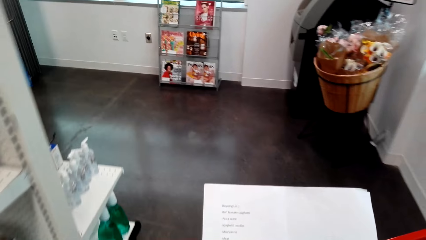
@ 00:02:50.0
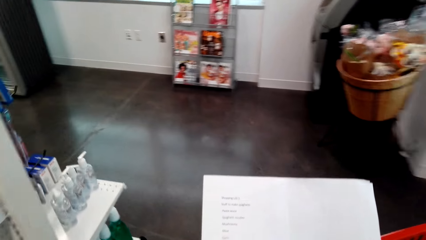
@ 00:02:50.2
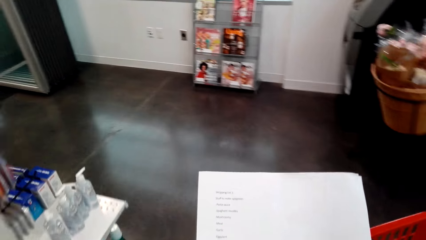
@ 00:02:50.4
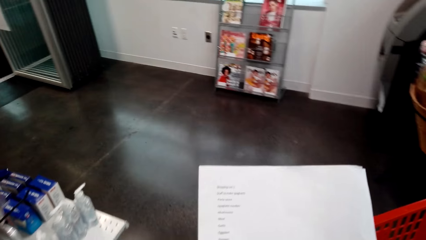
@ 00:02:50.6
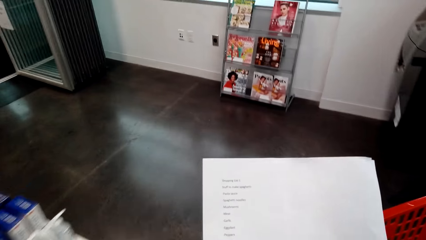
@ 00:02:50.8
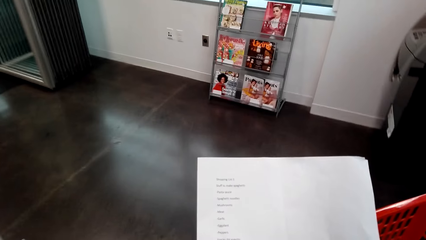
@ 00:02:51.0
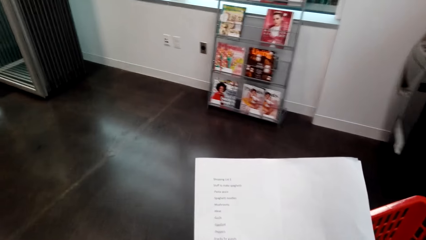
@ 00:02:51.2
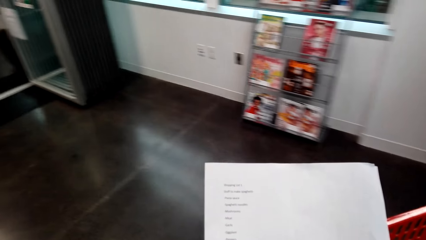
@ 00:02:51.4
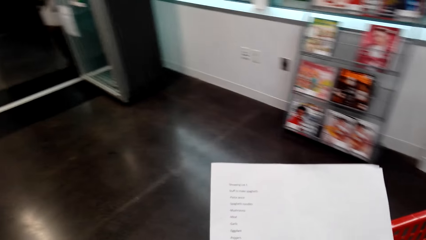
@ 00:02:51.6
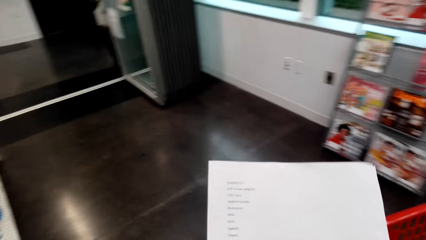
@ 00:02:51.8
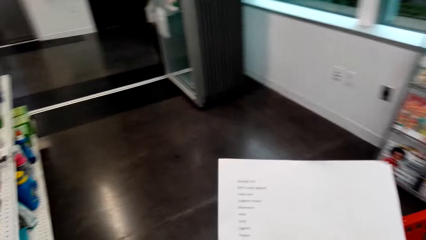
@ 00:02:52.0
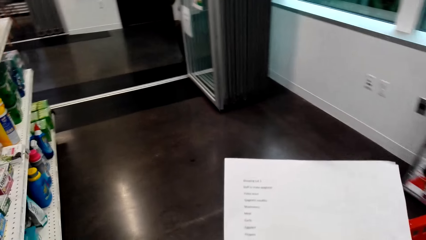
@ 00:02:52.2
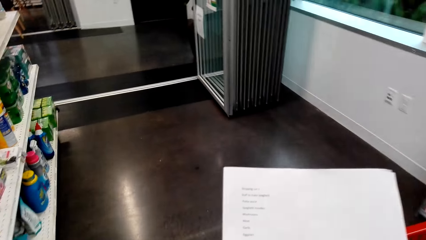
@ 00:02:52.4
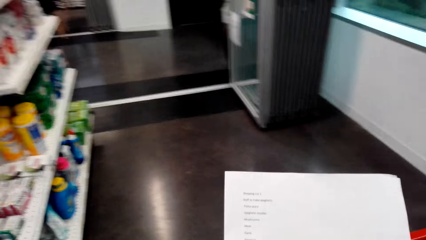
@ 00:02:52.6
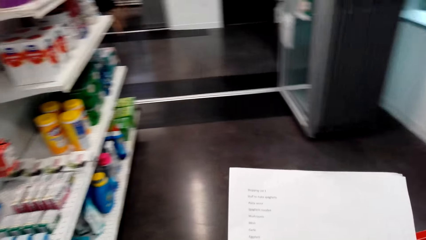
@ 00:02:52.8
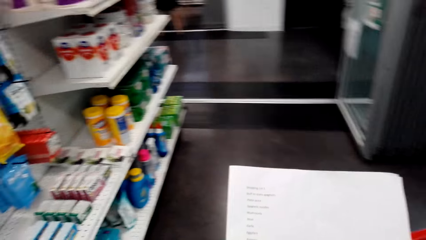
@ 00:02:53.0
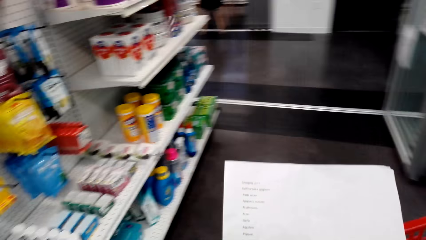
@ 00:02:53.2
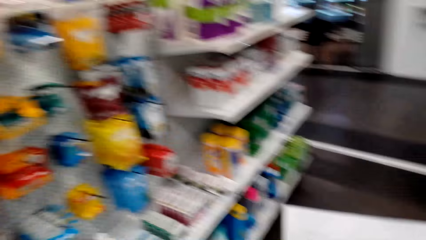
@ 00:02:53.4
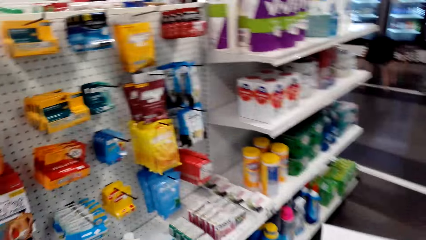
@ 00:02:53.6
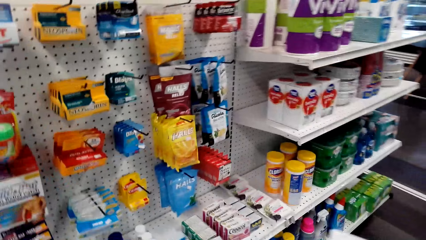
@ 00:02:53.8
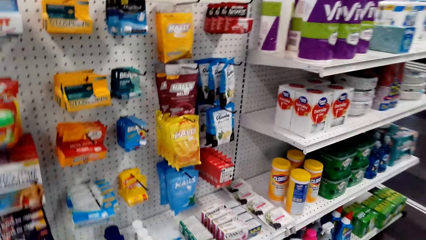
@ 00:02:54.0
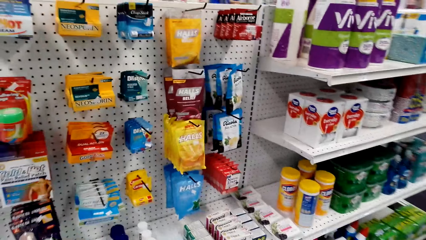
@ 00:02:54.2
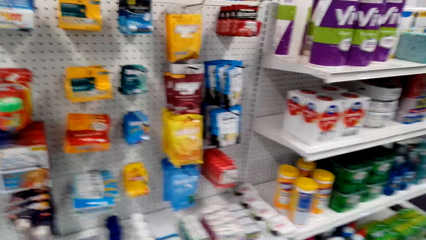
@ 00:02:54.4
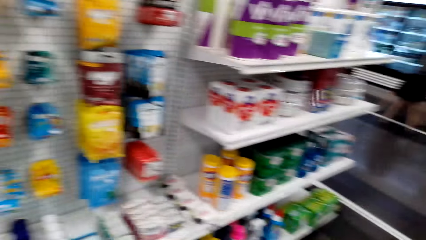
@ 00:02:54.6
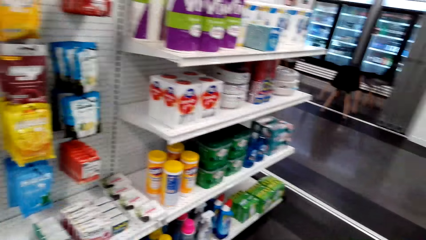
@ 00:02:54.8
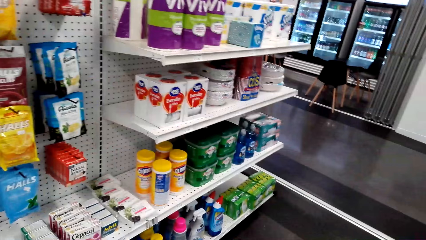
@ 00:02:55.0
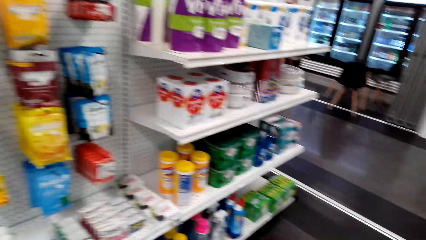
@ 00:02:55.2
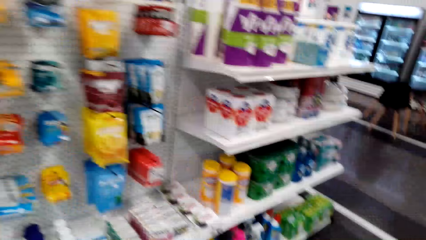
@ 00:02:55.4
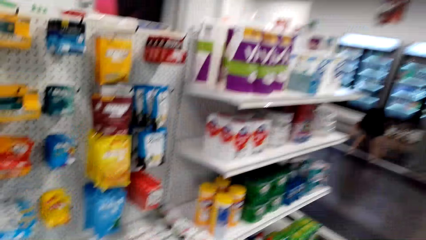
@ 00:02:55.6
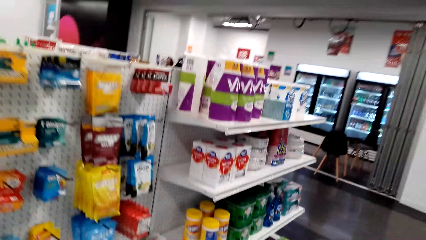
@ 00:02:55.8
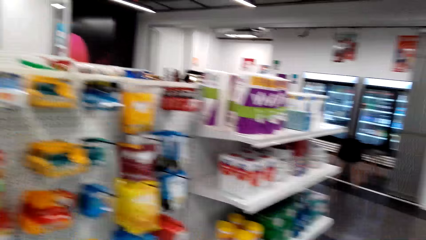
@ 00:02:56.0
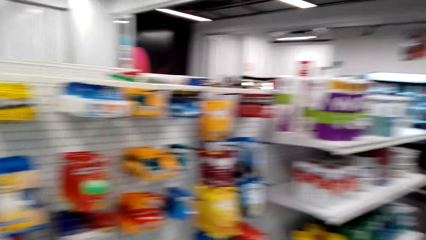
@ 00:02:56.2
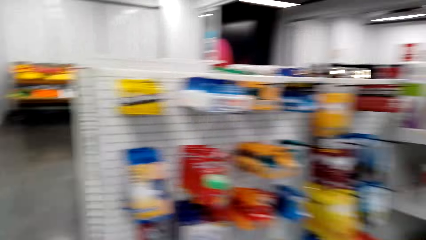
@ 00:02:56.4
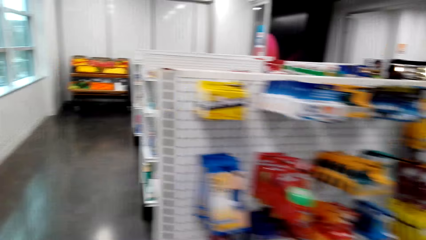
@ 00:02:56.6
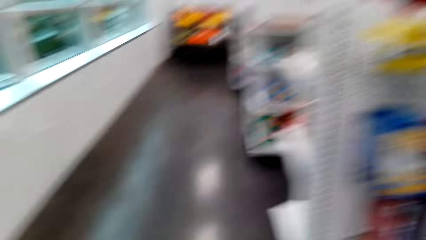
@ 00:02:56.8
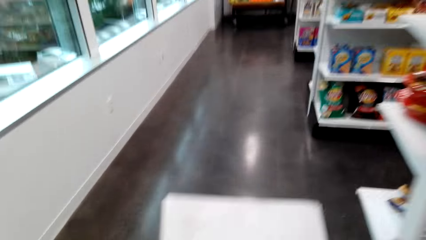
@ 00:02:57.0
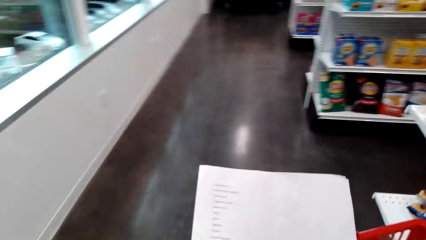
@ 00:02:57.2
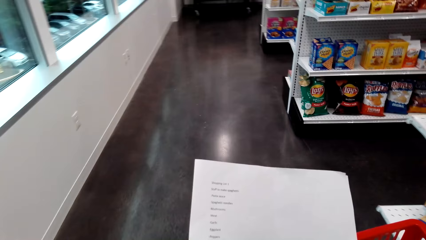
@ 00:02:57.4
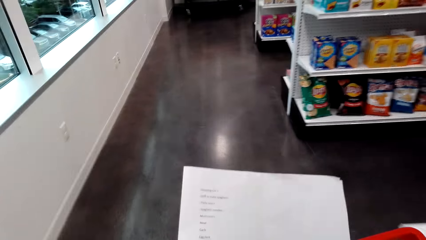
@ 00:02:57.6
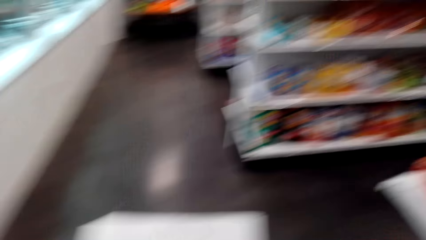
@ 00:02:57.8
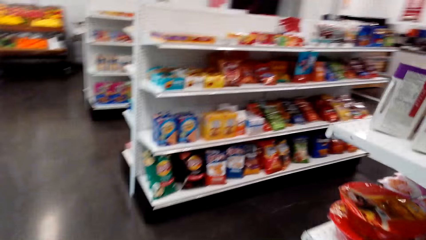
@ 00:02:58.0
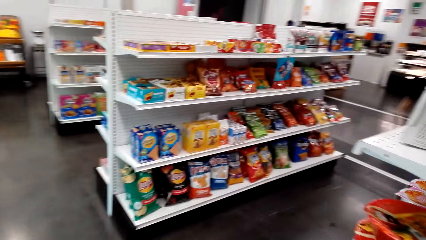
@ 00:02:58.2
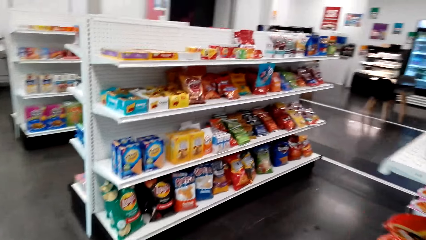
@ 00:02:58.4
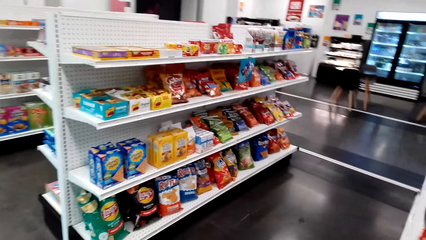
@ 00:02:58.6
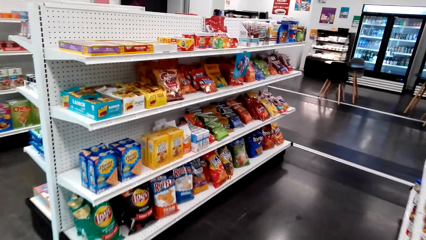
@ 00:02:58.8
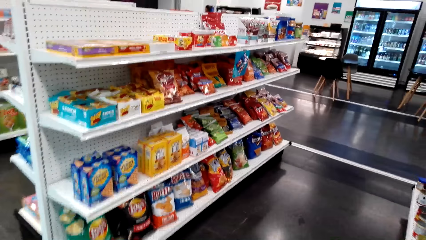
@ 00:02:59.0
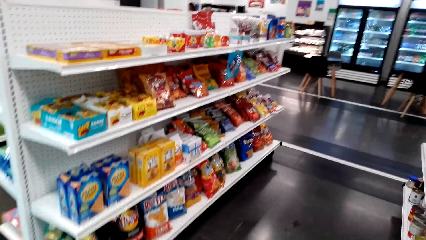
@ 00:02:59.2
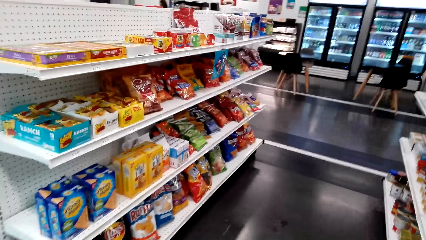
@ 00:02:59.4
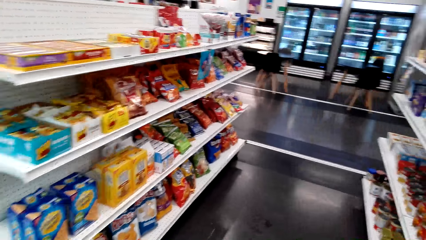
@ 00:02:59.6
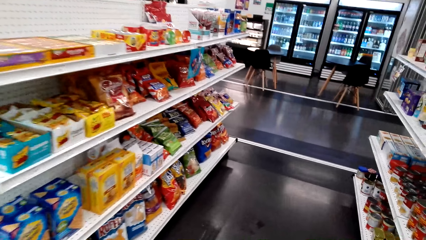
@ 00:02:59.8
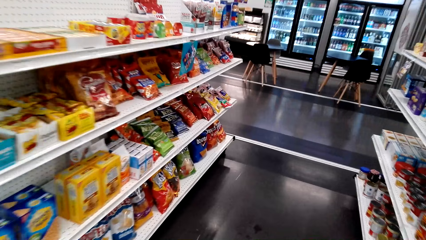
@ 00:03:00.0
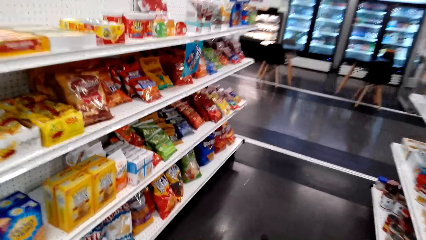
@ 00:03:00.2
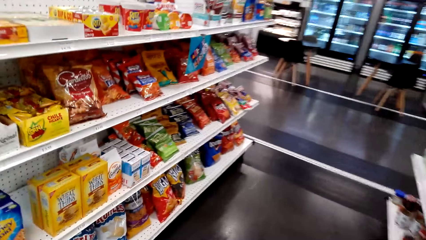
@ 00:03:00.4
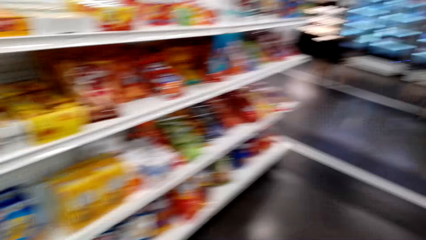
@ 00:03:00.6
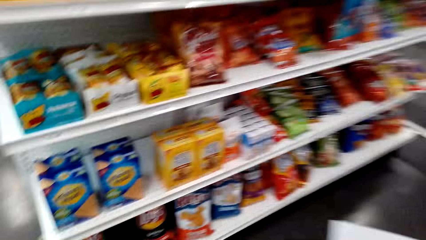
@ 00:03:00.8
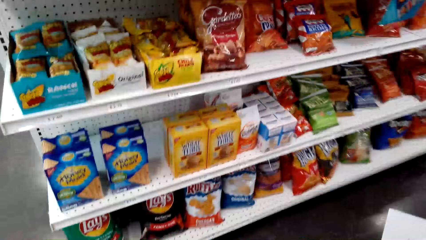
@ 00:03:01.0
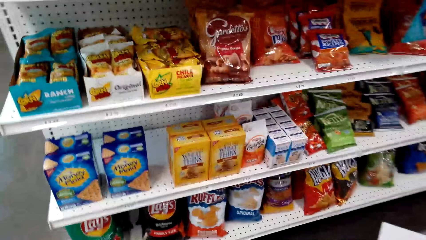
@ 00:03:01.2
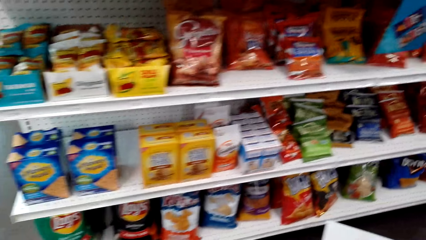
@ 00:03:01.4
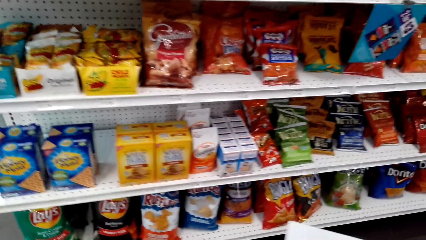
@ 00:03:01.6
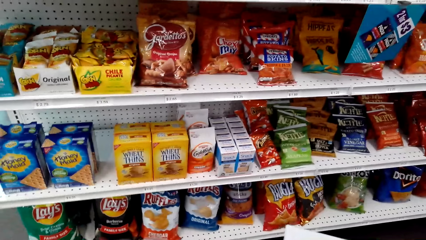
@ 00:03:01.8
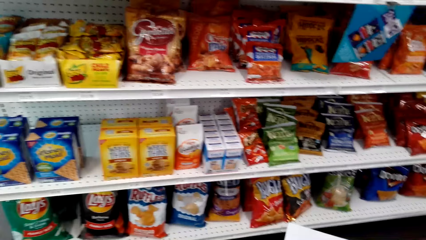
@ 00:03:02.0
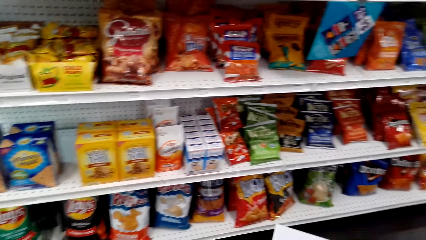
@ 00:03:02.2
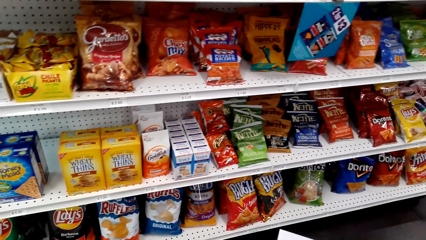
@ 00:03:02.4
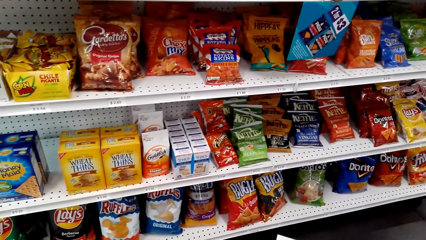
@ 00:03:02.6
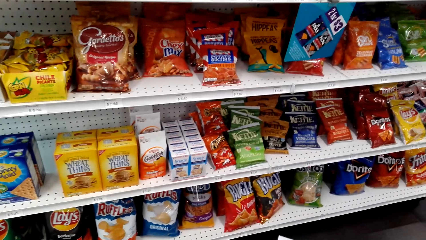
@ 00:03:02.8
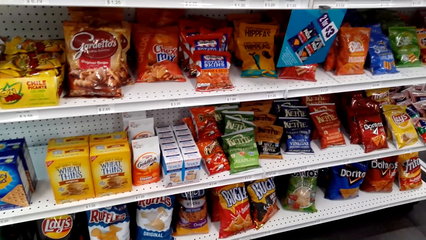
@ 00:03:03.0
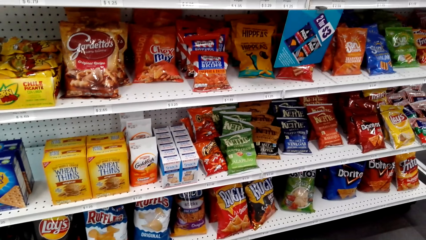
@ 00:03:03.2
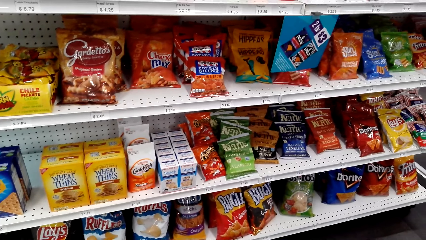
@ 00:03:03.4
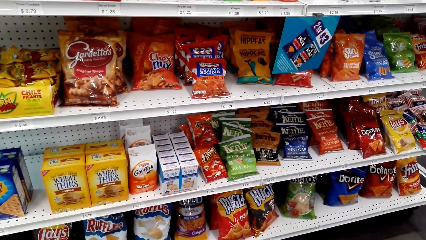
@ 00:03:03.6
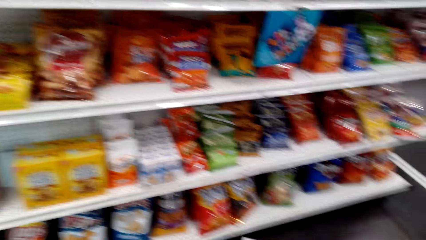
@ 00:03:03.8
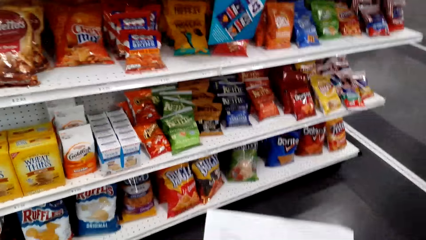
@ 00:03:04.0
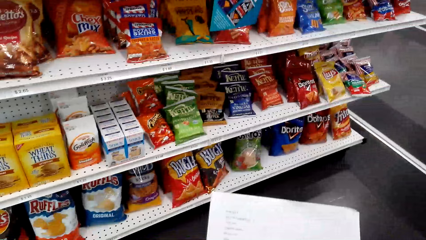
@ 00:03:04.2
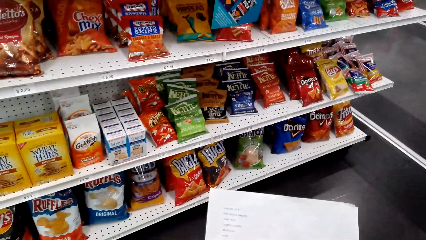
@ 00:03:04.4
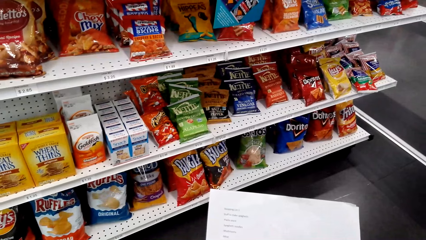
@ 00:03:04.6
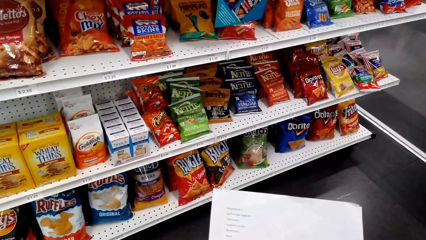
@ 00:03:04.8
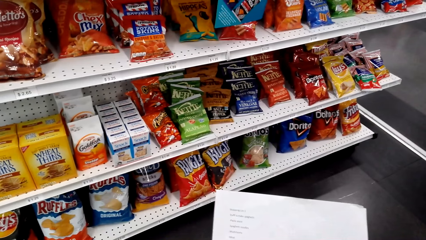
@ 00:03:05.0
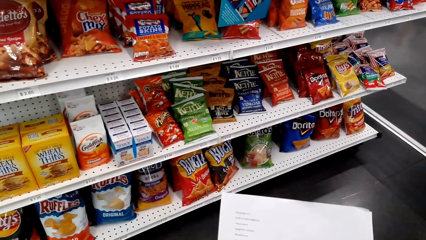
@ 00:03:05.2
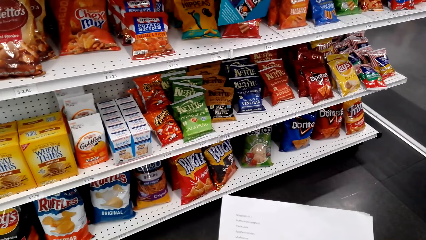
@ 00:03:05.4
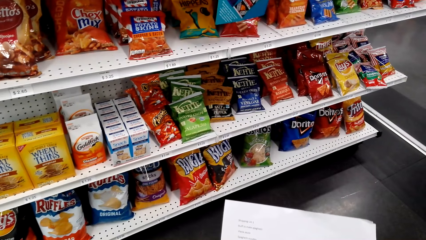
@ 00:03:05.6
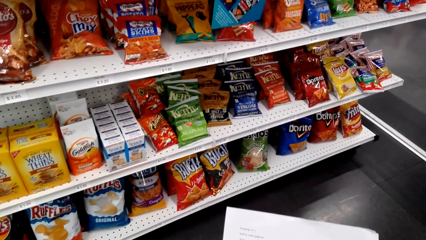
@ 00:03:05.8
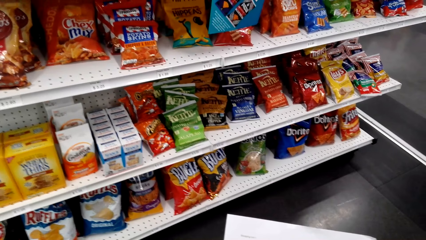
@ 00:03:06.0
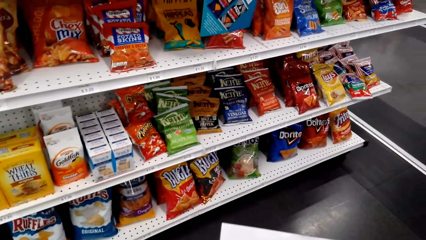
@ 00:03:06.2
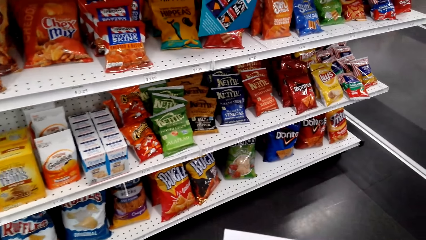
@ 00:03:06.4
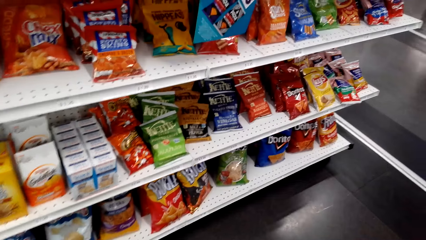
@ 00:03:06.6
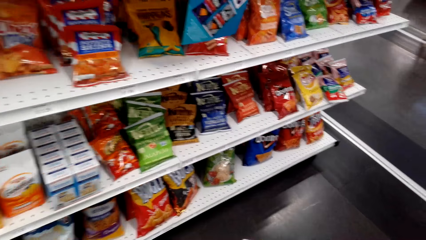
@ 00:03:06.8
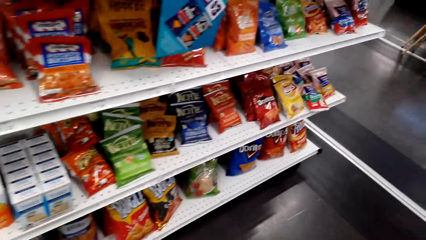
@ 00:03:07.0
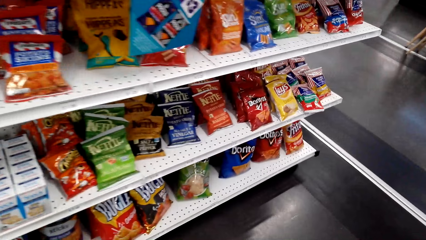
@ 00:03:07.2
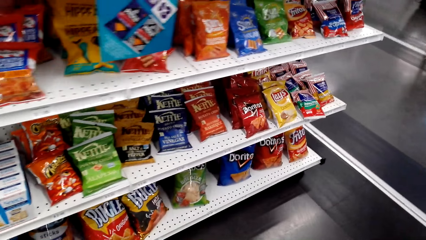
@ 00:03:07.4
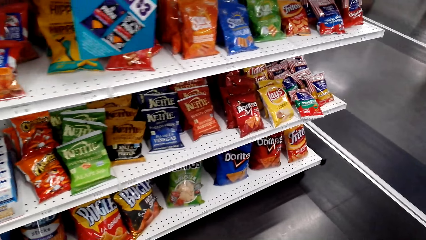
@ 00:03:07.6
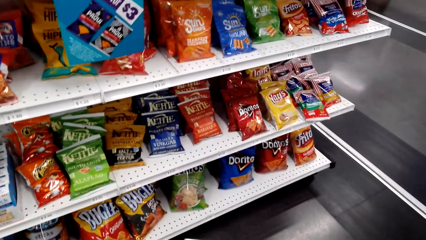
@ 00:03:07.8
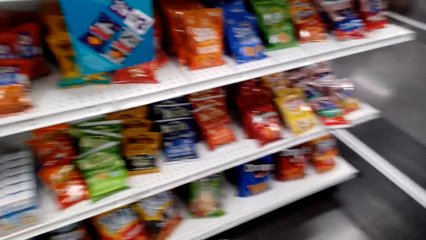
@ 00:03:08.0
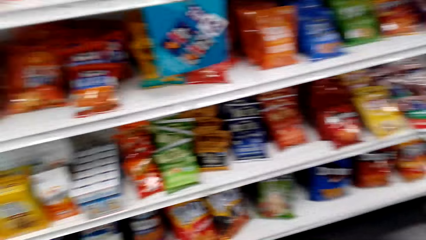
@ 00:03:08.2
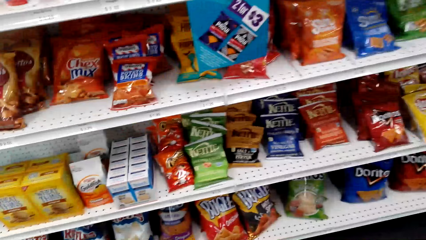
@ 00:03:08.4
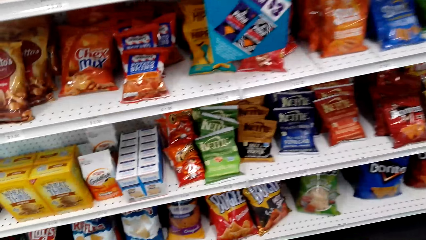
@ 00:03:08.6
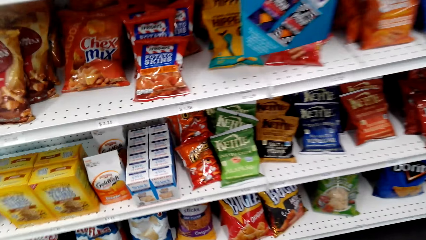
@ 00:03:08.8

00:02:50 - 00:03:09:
The camera wearer looks at the items on the shelf. They walk in the store. They look at the shopping list. They look at the items on the shelf. They talk in the store. They look at the shopping list. They move in the store.
